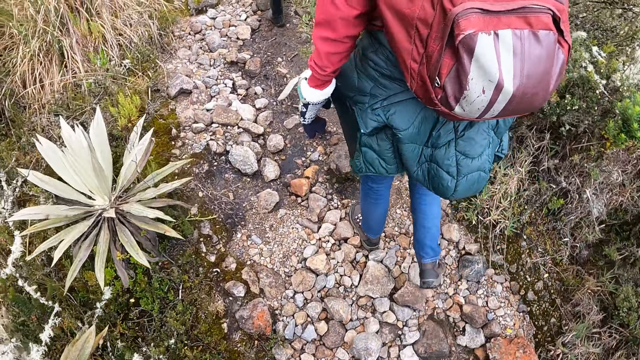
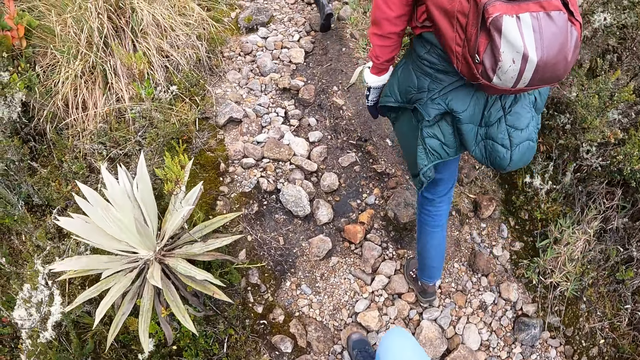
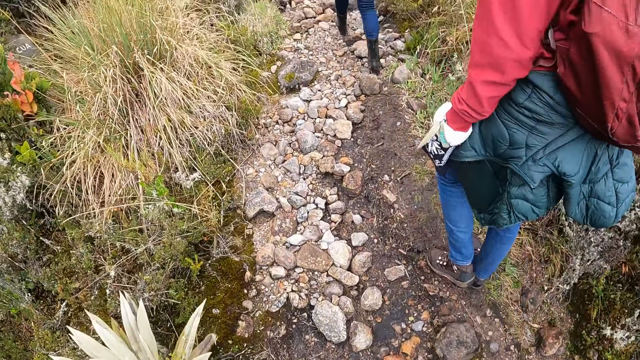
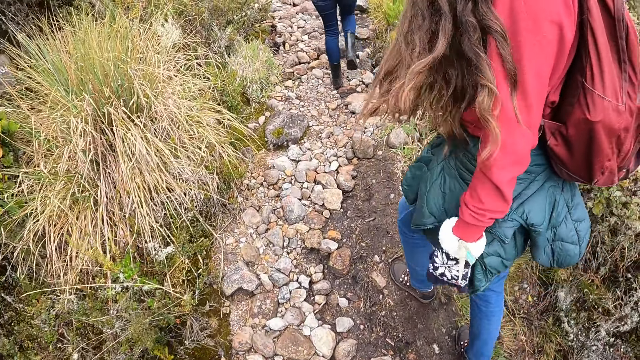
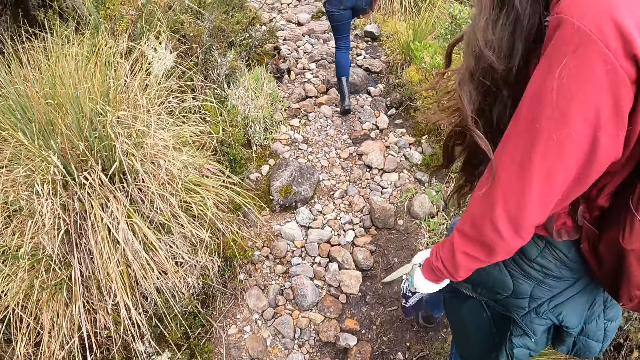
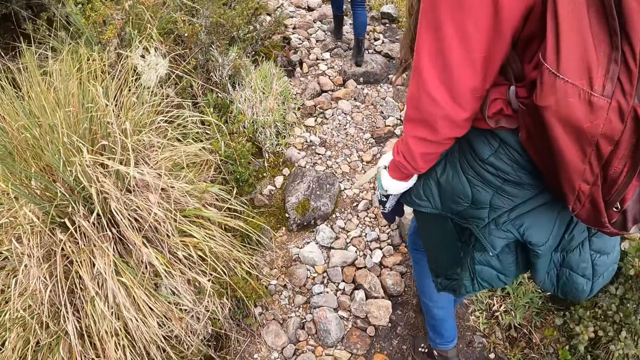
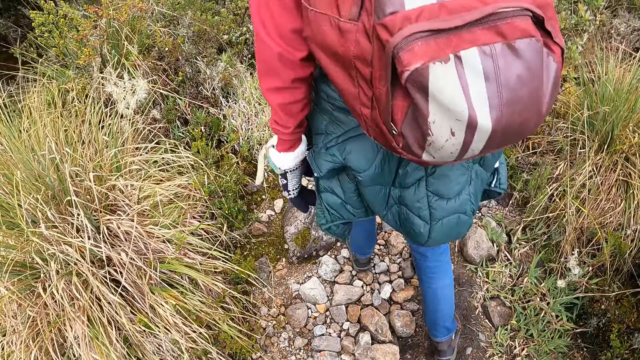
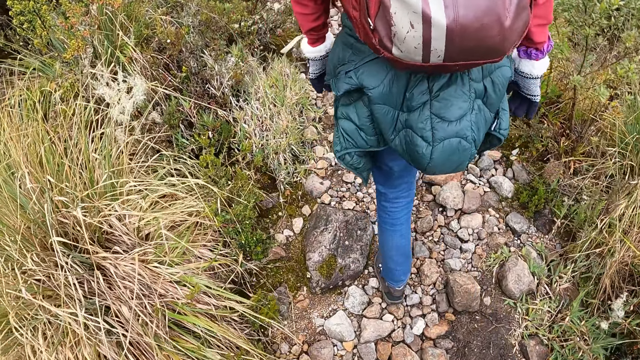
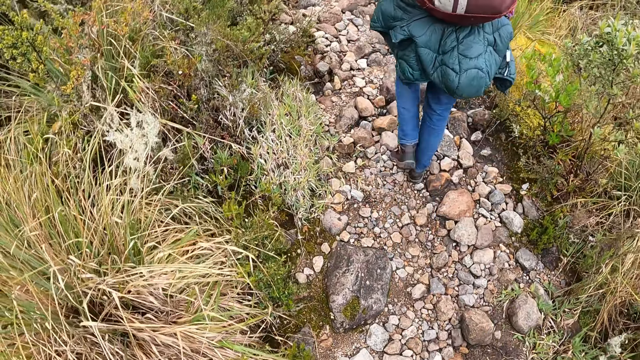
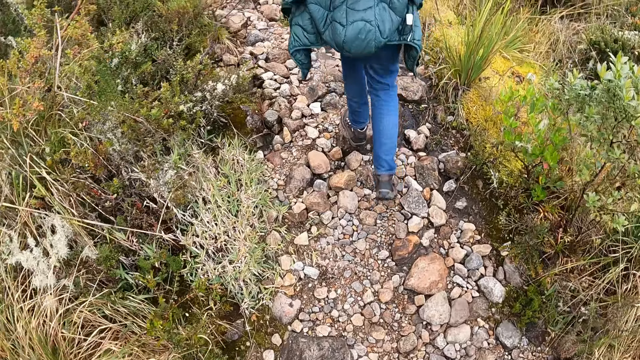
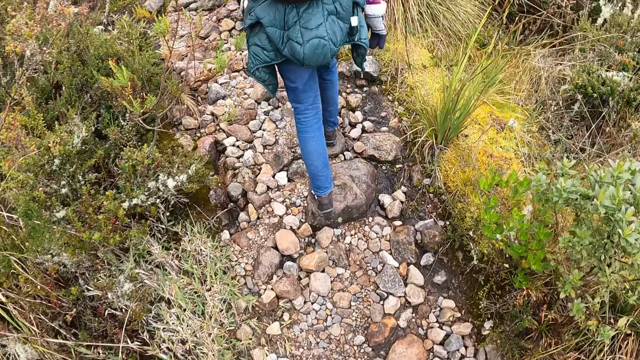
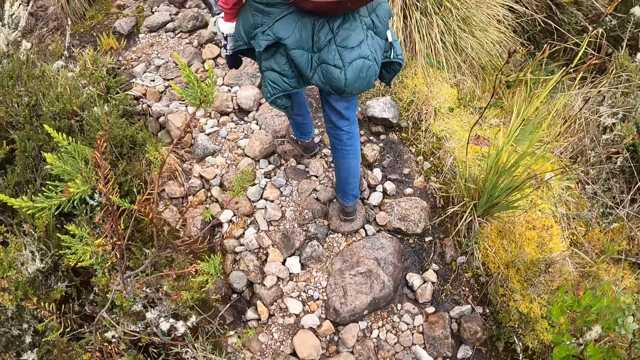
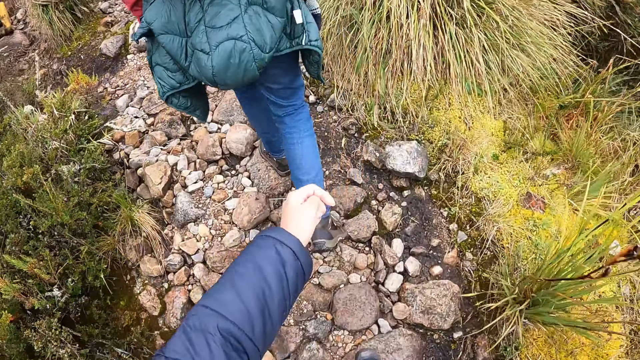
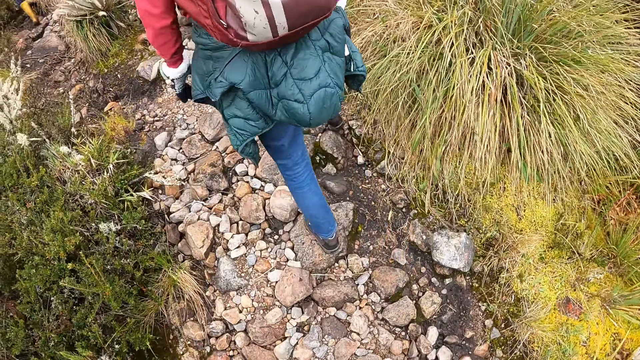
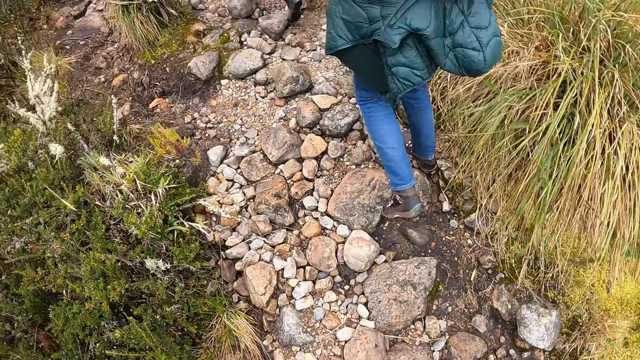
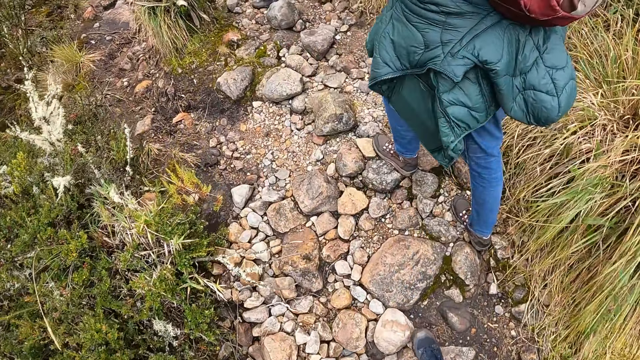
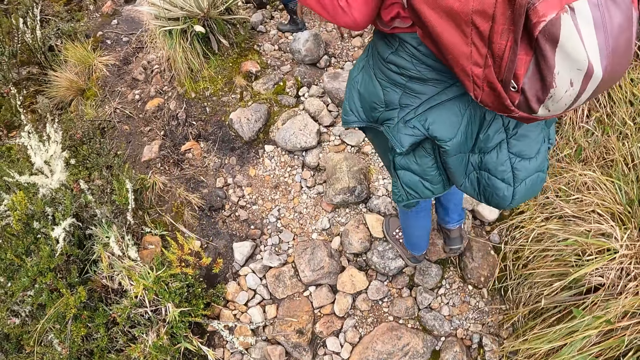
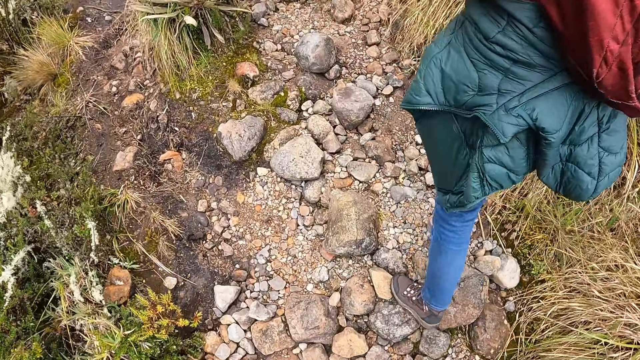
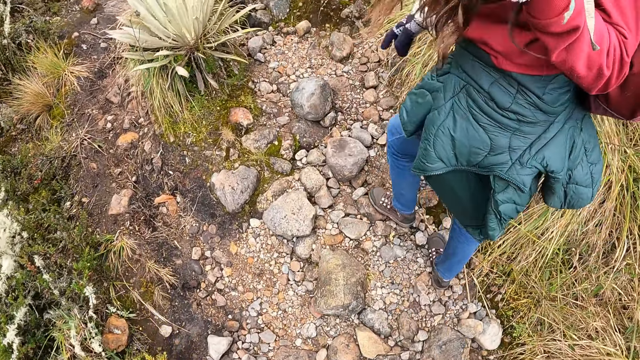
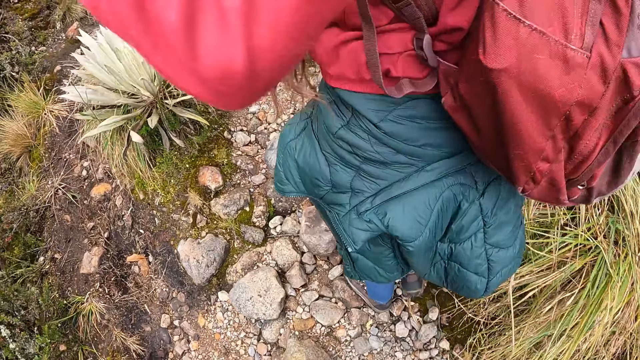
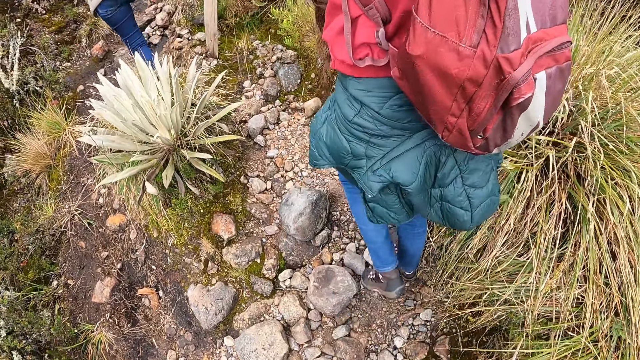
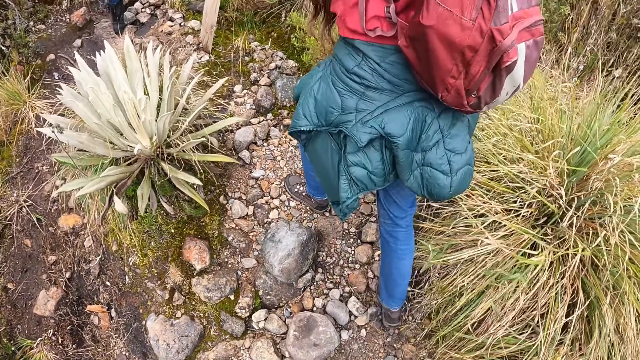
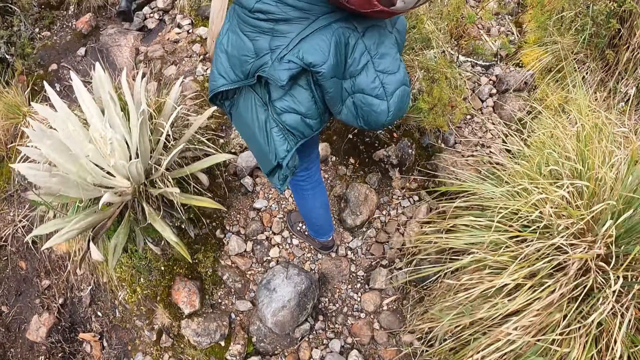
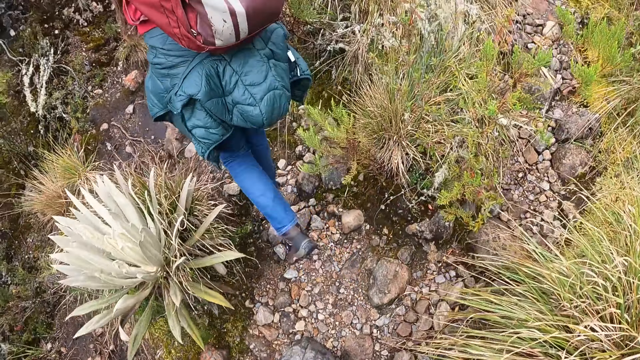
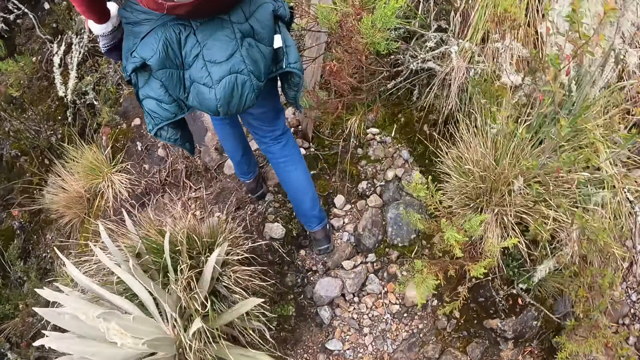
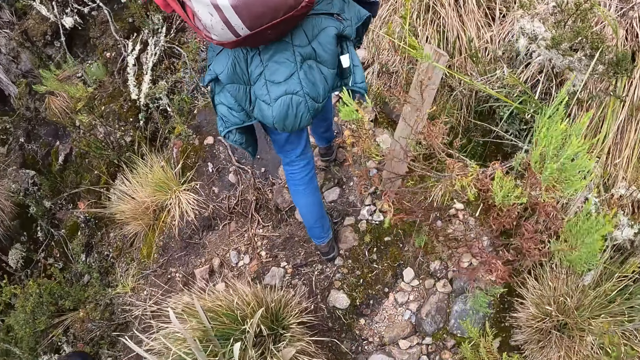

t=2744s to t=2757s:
A woman looks at the camera wearer. The camera wearer walks around the forest with the woman. The woman converses with the camera wearer. The camera wearer converses with the woman. The woman walks along the pathway of the forest.

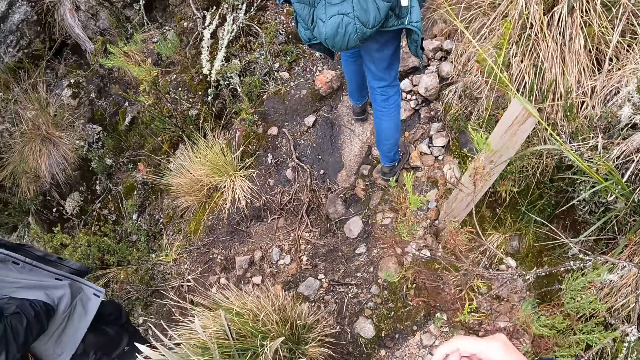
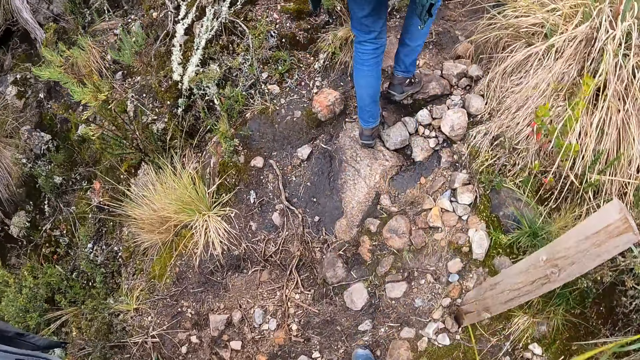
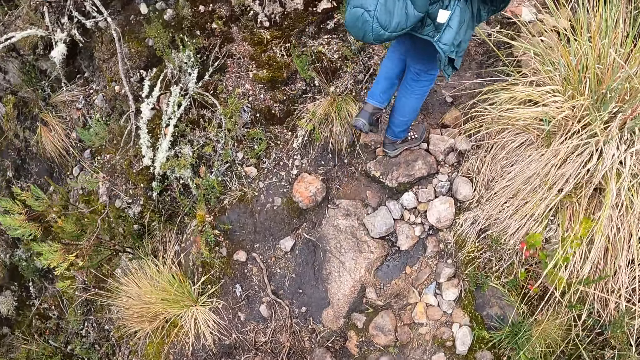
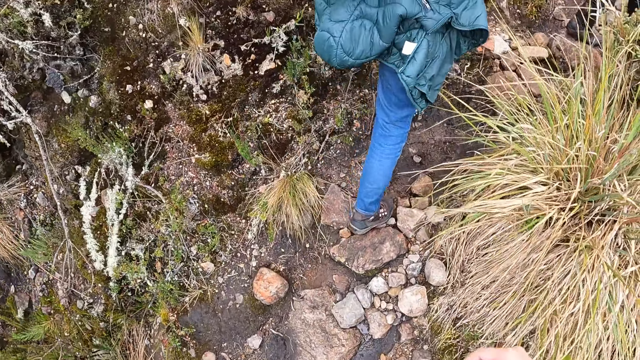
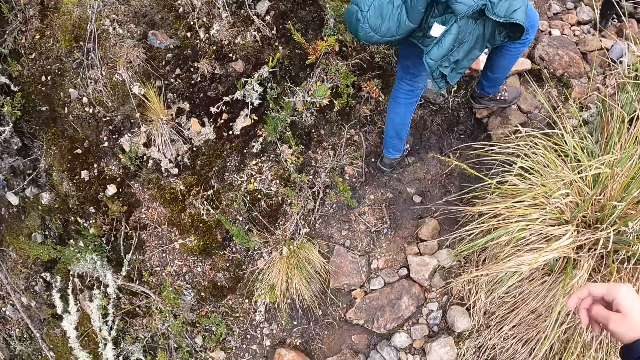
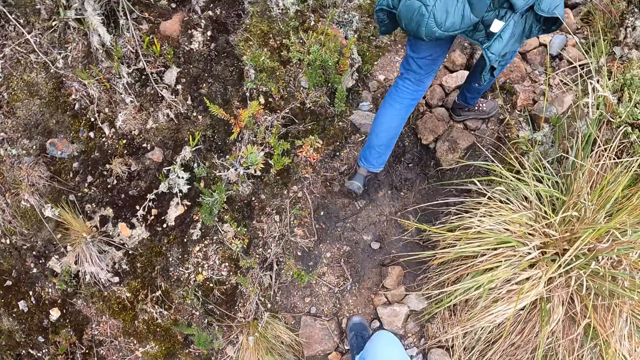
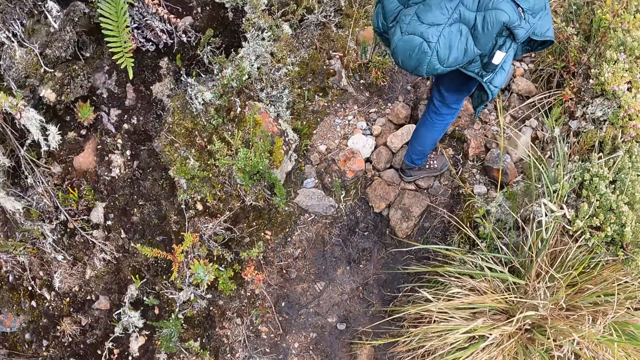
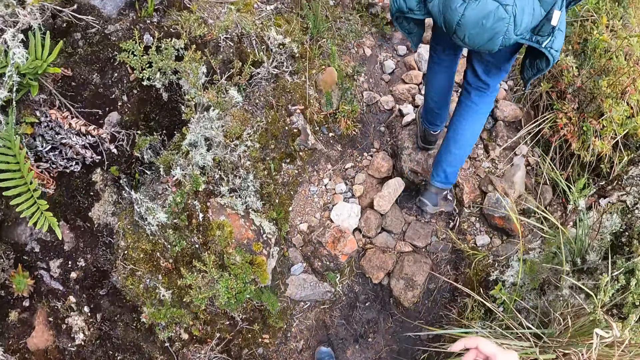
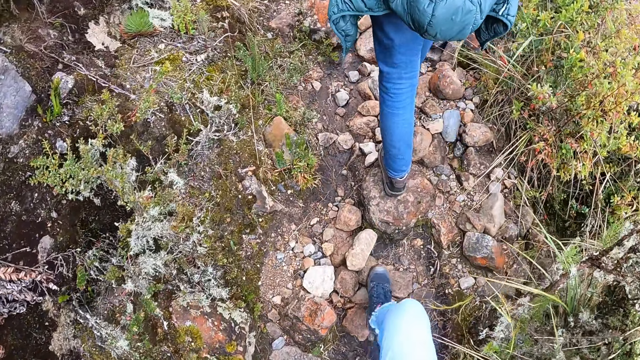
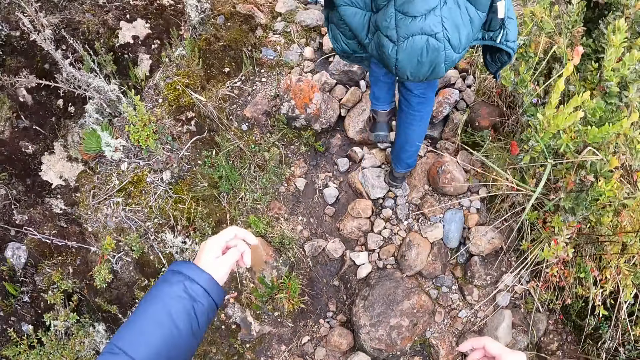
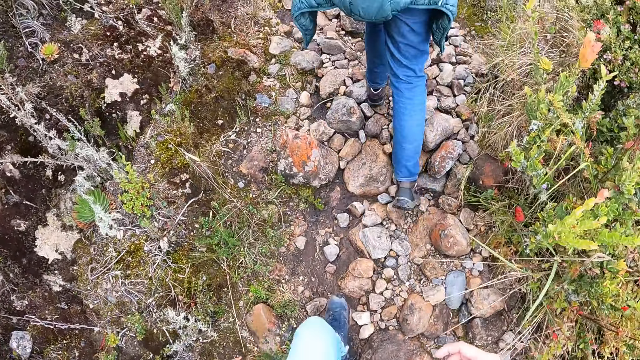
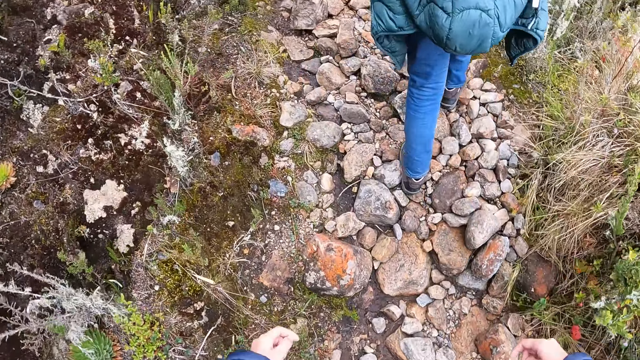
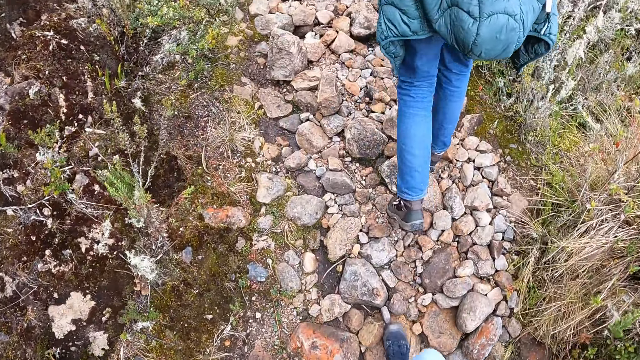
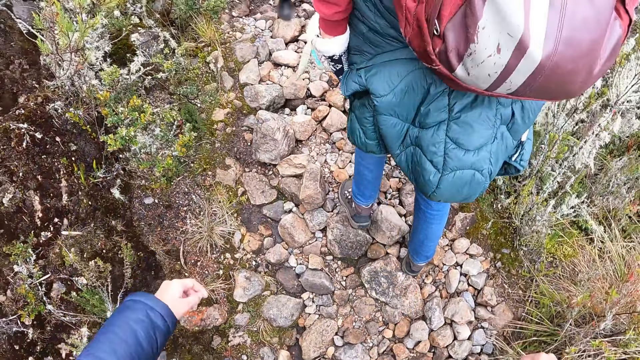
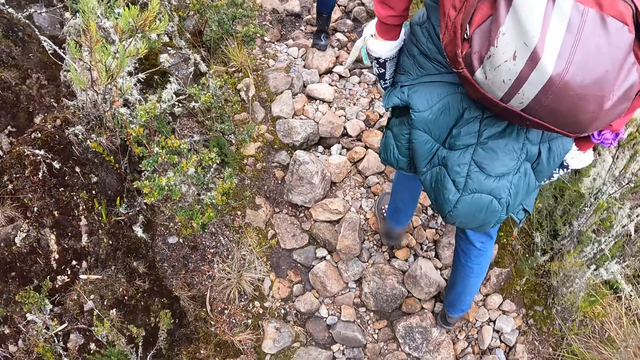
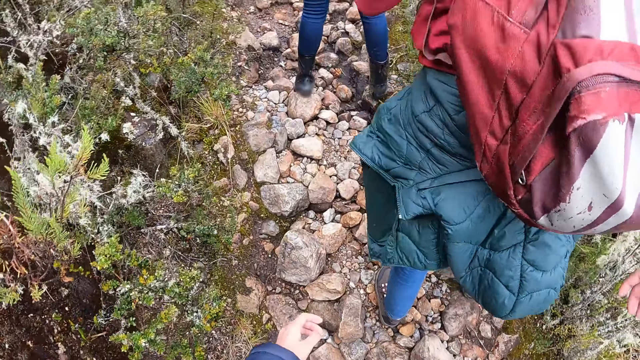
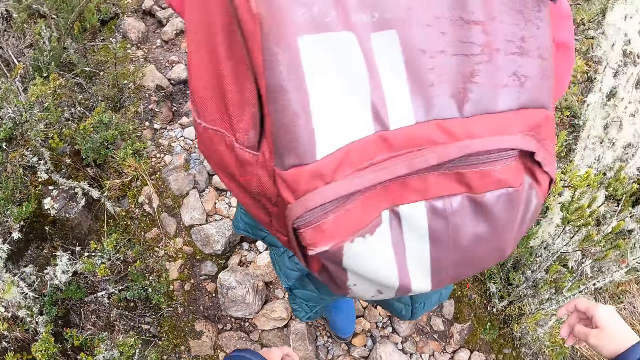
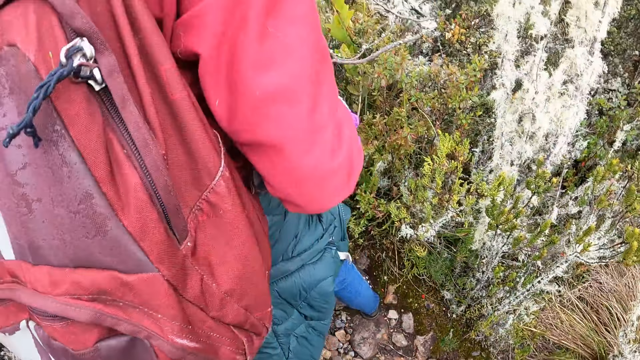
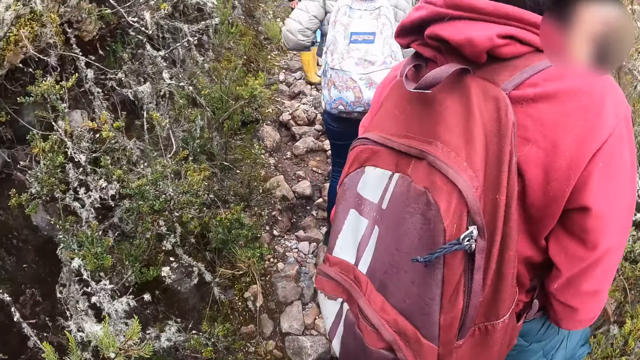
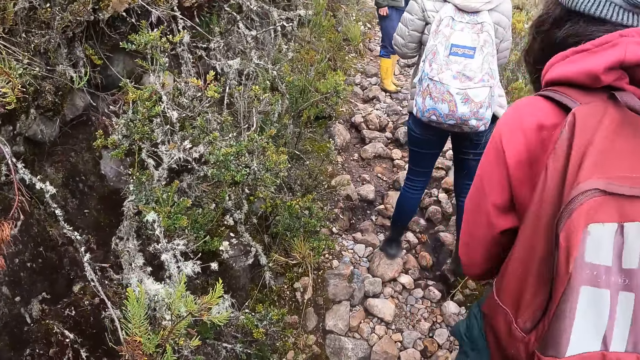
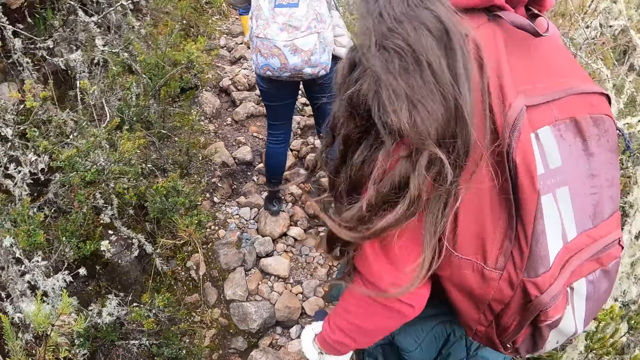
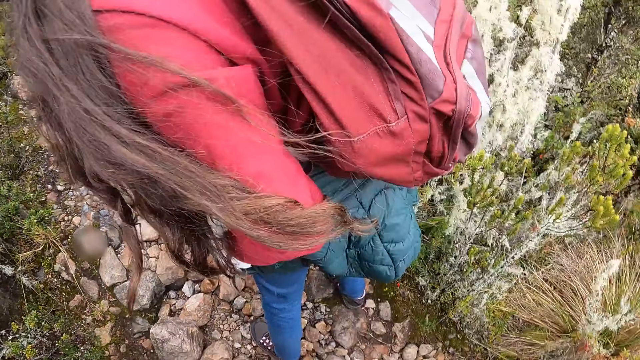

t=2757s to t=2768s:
The camera wearer walks around the forest with a woman. They look around the forest.
